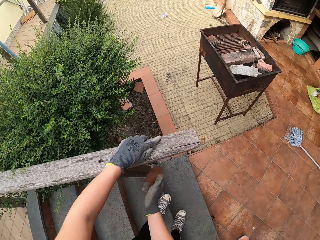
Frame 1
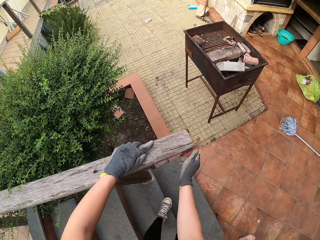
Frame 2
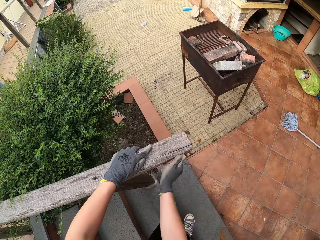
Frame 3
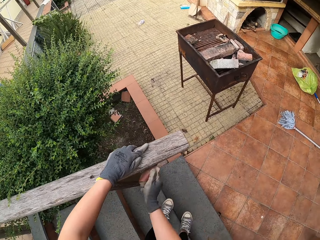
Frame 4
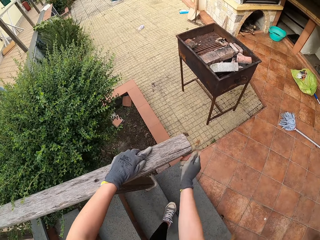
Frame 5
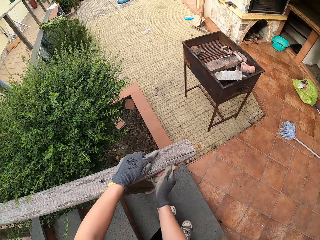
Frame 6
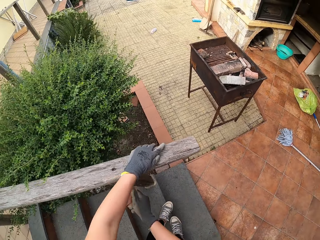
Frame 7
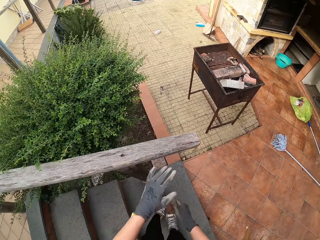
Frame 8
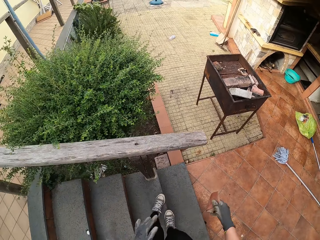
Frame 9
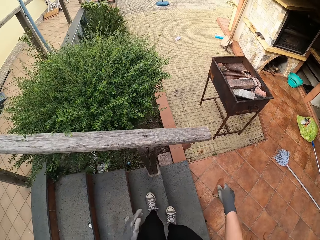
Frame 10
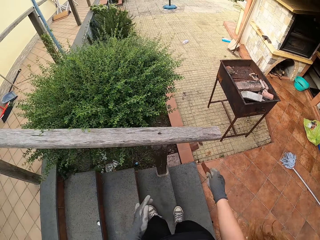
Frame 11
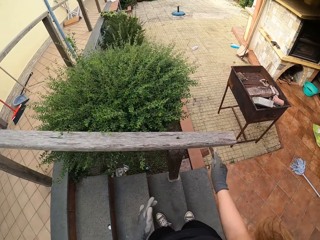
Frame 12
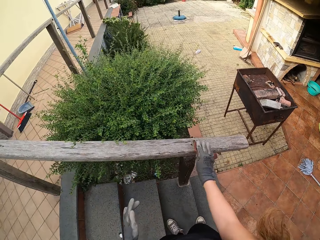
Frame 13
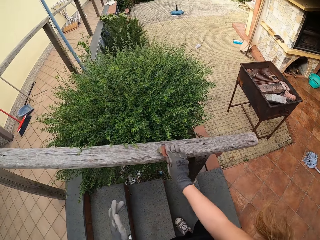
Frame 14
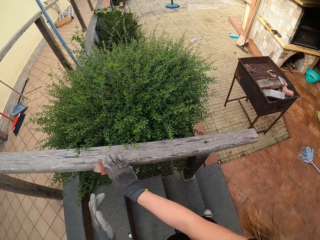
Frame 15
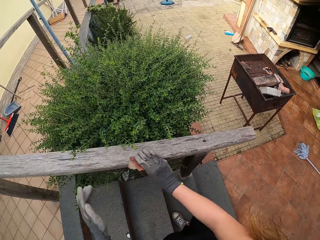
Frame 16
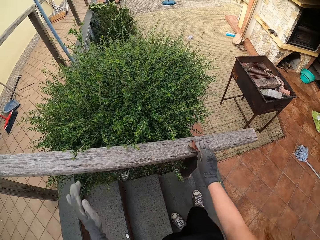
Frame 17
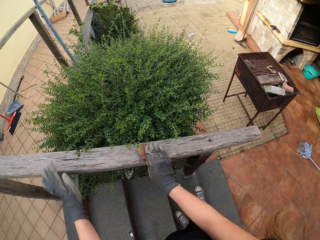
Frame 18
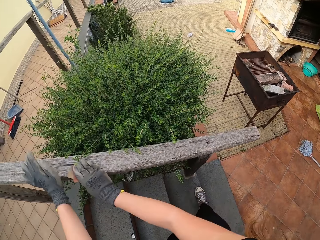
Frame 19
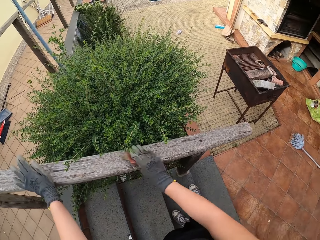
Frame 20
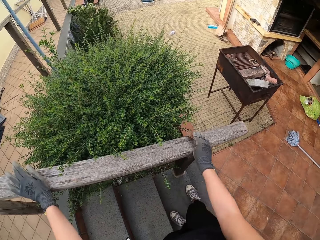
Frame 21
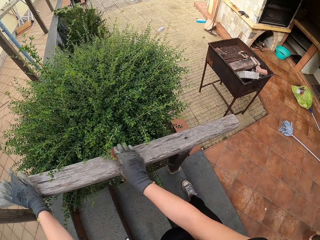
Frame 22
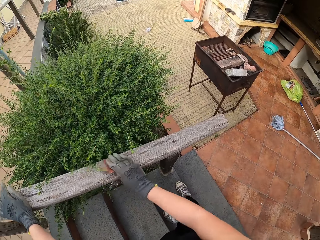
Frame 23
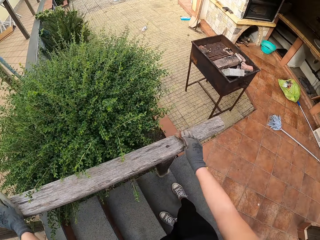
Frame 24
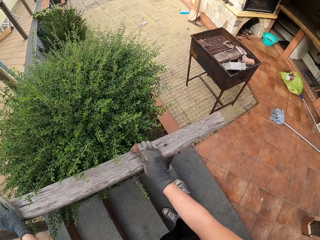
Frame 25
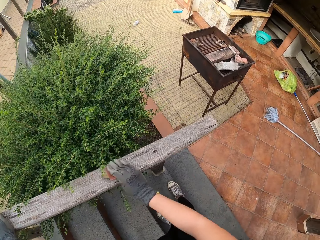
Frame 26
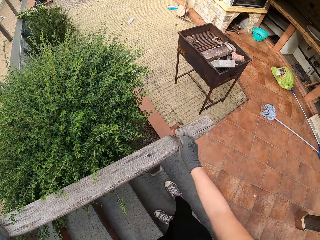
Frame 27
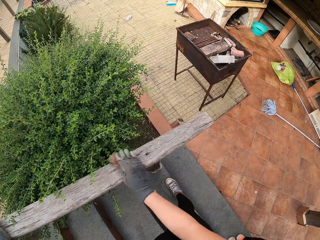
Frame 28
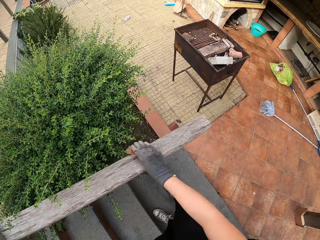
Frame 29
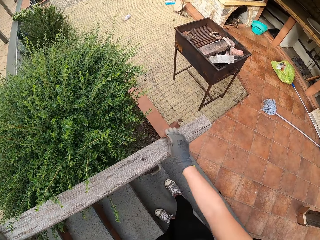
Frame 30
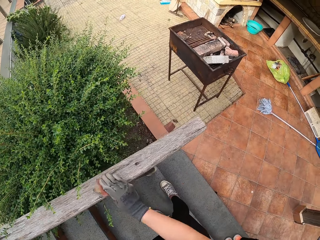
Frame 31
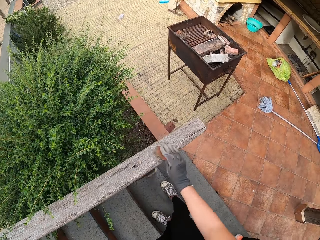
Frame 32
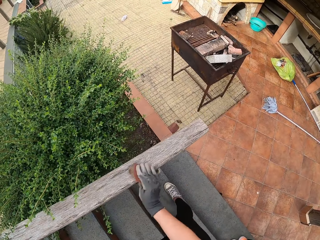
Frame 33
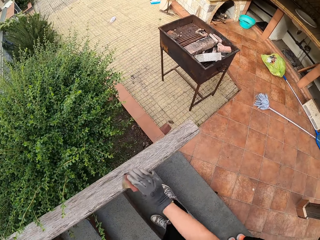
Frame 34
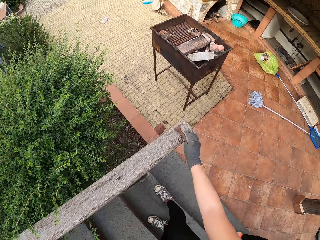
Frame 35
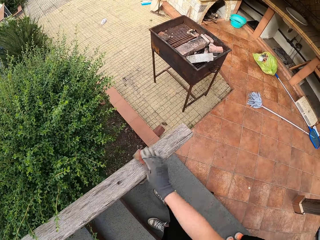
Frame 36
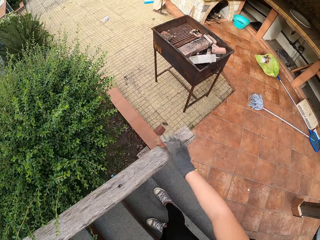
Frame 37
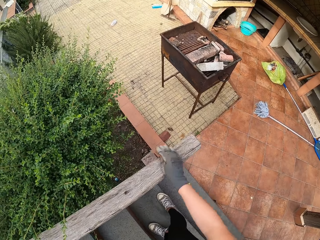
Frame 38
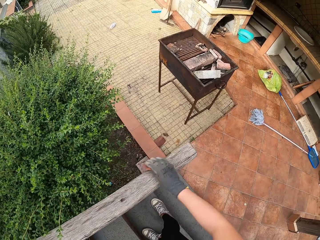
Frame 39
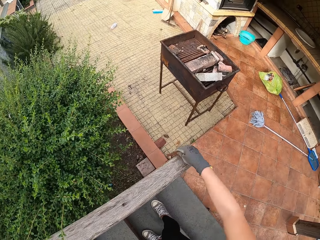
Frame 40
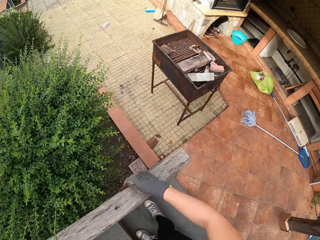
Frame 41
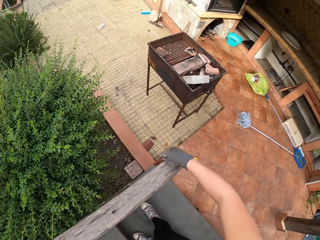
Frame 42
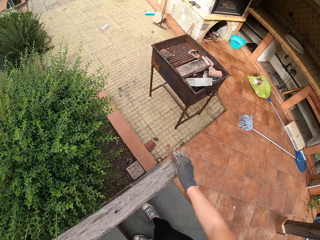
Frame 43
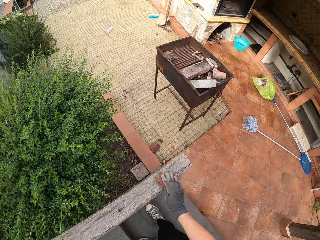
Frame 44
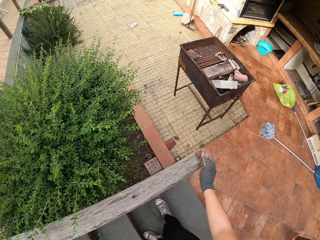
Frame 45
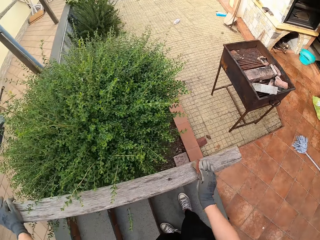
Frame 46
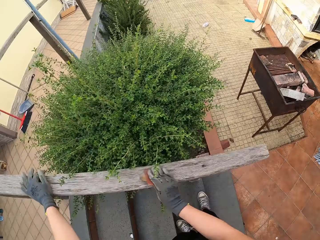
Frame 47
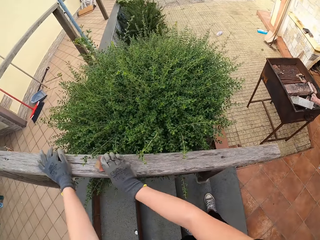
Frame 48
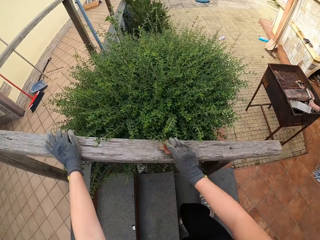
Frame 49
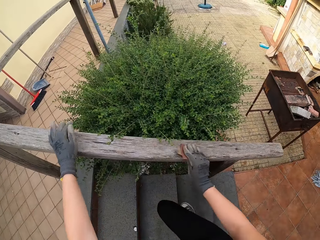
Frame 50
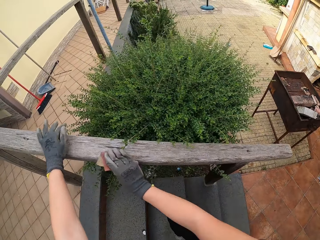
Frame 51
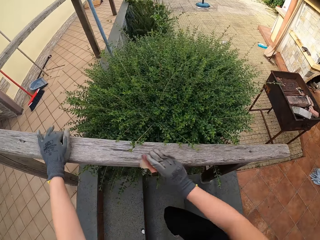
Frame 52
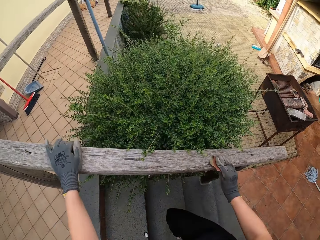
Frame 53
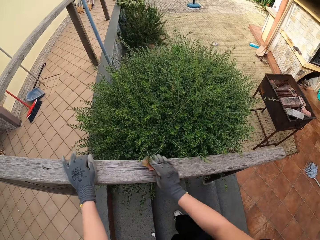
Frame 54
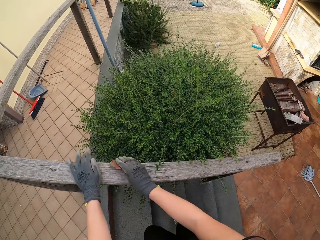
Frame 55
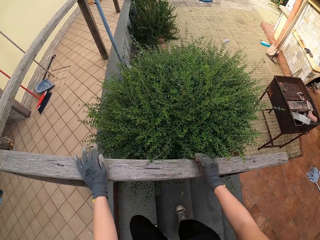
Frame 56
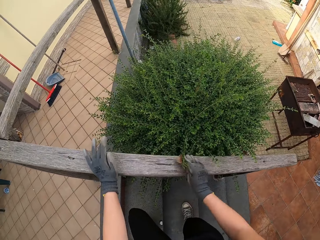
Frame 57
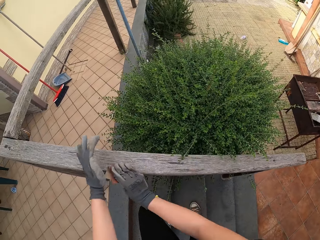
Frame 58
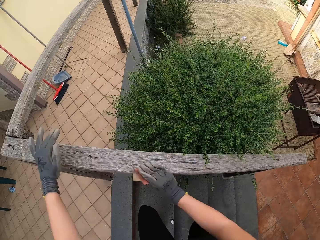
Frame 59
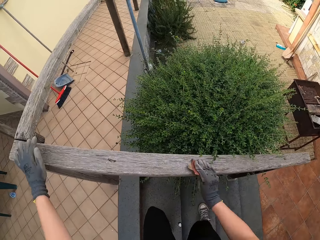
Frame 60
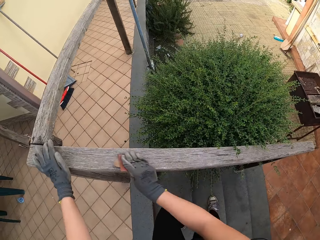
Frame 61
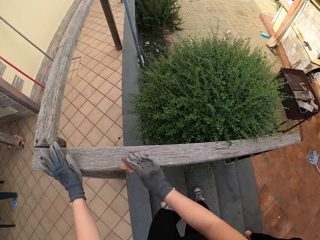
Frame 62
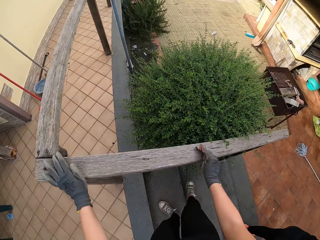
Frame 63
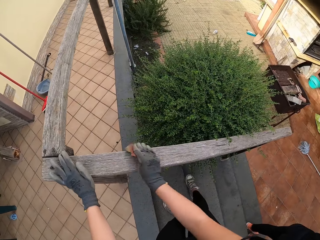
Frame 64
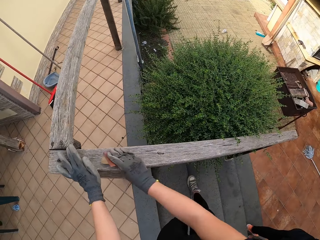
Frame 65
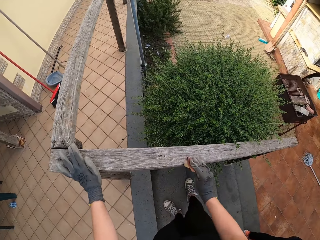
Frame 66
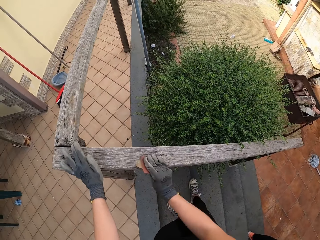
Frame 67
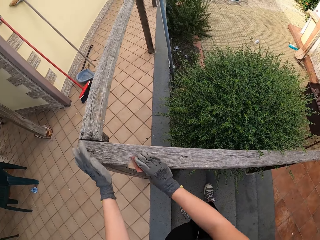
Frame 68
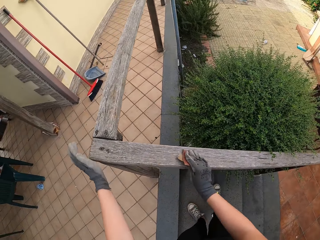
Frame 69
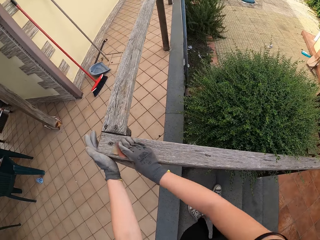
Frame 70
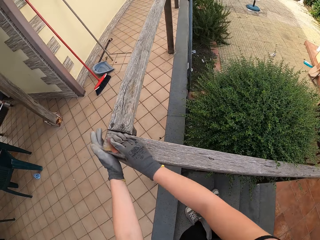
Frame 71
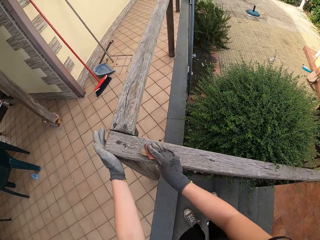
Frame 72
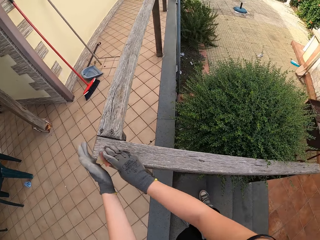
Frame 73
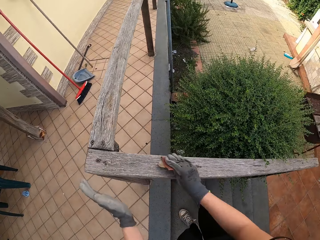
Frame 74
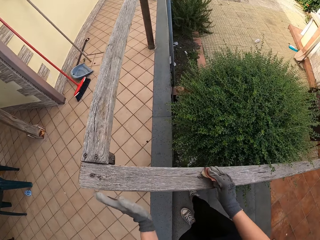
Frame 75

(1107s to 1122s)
The camera wearer puts his hand on the wooden rail. He moves up the stairs.

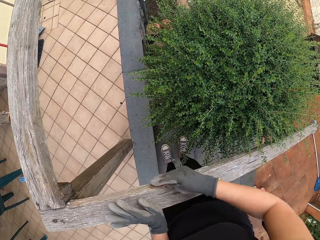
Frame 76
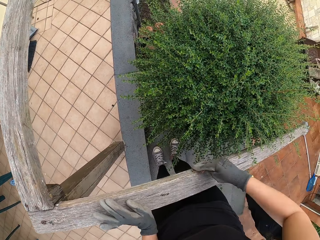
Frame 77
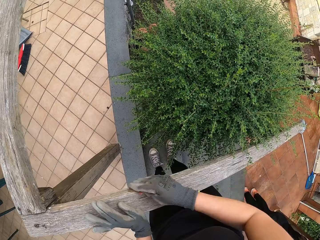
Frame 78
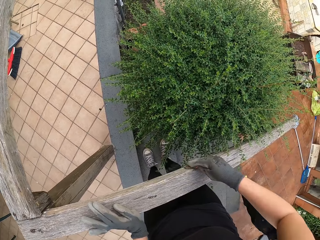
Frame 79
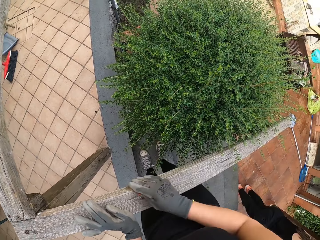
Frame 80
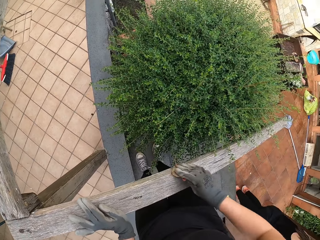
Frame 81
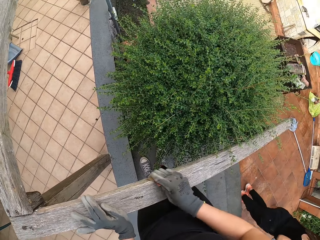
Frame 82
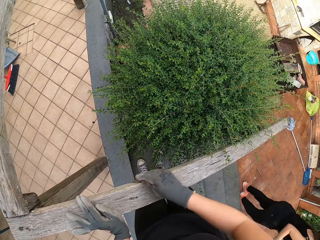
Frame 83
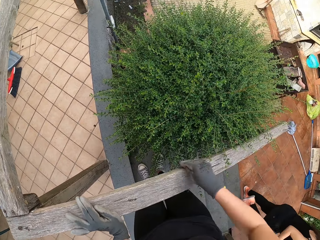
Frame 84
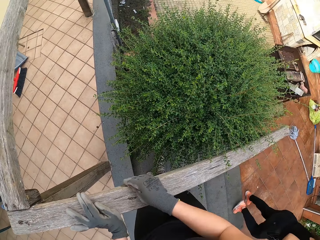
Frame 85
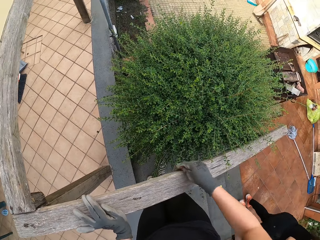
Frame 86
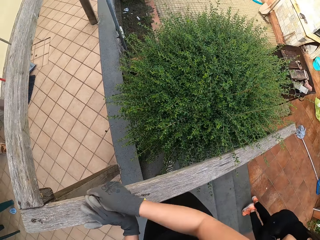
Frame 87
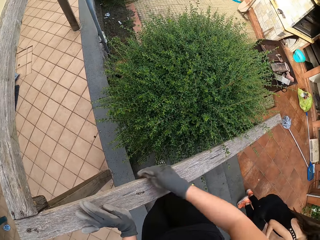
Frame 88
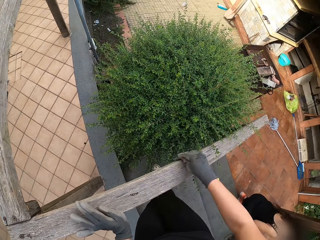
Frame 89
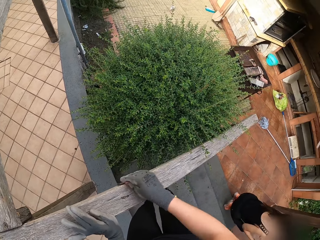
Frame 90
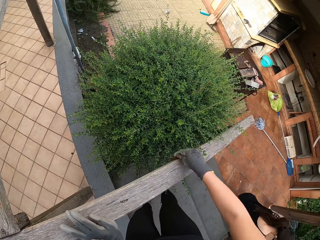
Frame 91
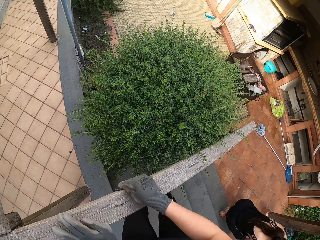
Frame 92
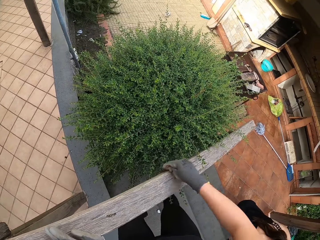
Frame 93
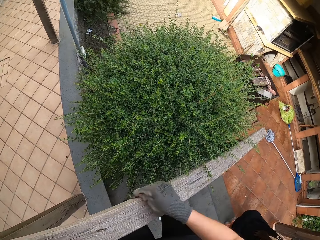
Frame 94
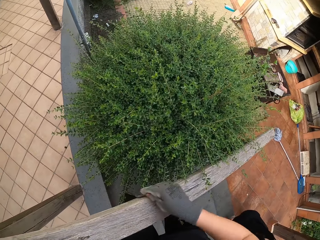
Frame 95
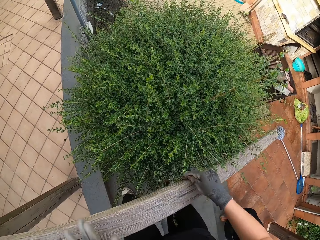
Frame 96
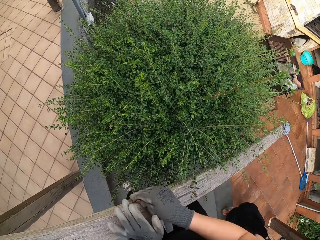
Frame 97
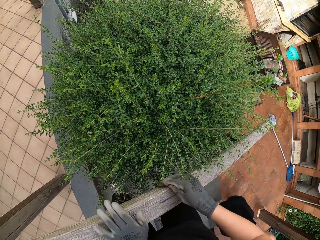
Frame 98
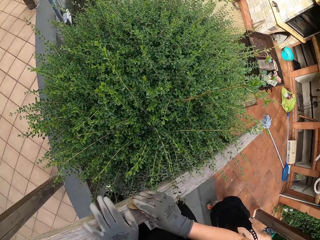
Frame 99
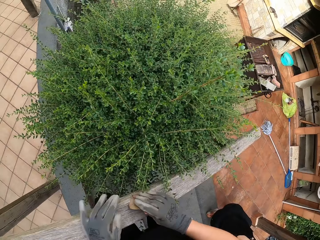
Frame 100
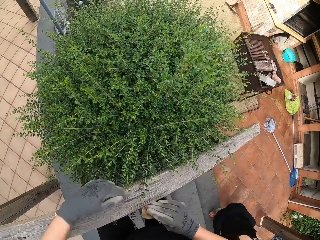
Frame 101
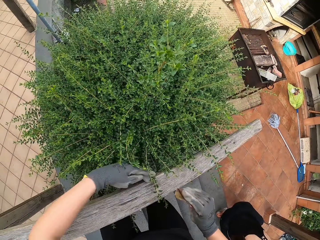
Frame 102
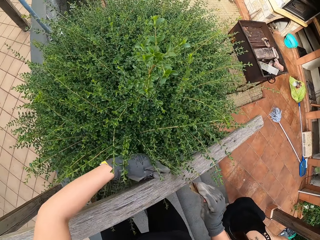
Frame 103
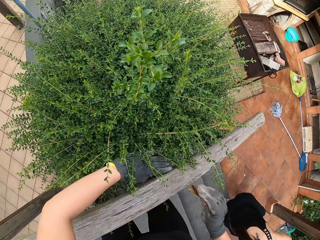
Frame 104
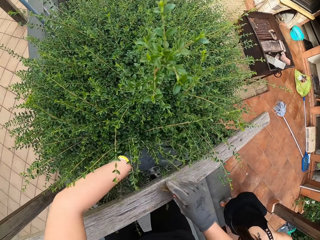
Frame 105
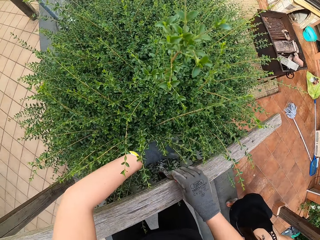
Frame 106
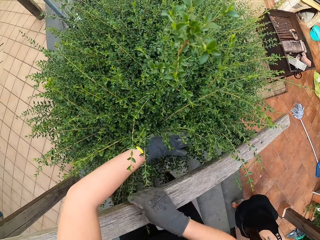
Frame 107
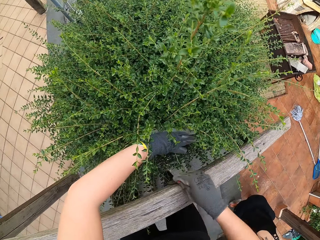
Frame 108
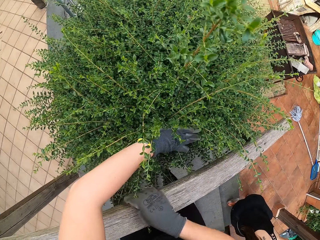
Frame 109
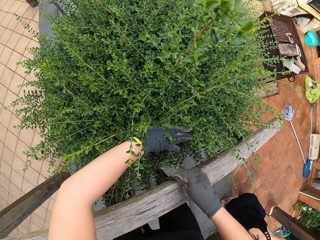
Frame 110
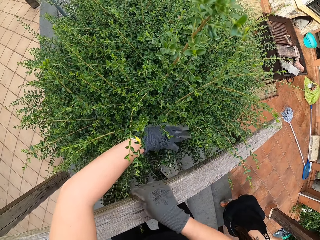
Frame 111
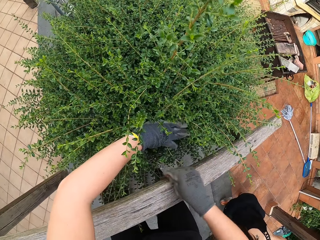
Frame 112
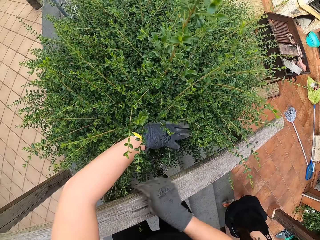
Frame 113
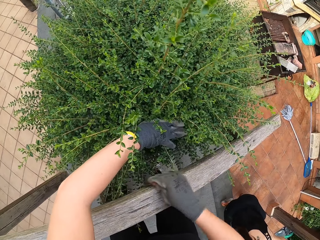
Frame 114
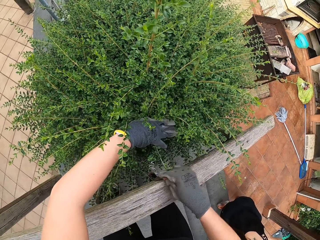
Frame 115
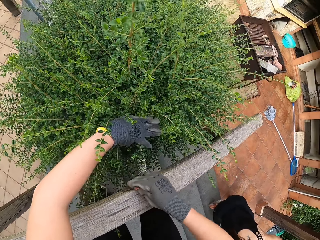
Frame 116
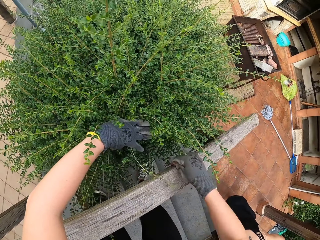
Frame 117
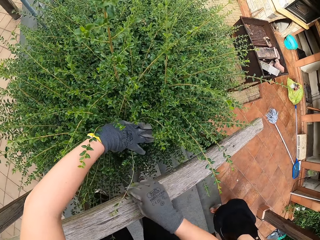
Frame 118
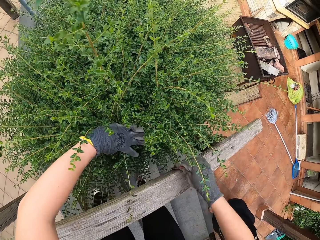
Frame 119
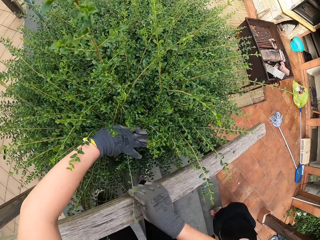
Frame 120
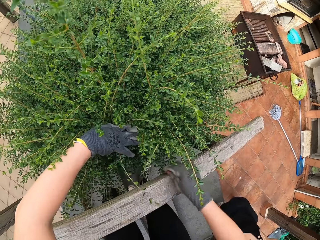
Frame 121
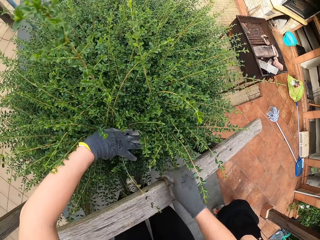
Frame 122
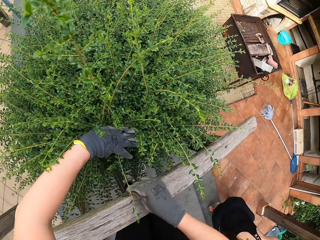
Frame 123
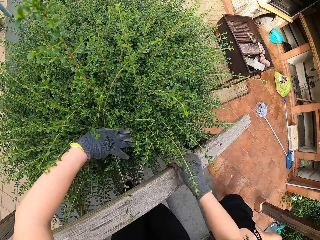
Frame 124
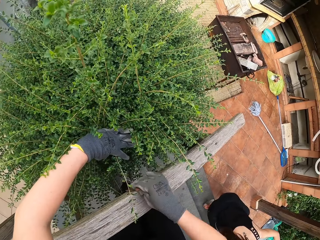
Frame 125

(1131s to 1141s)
A woman squats on the compound. The camera wearer moves the plant.
